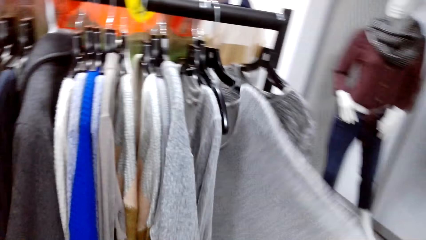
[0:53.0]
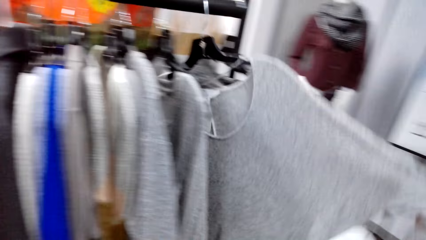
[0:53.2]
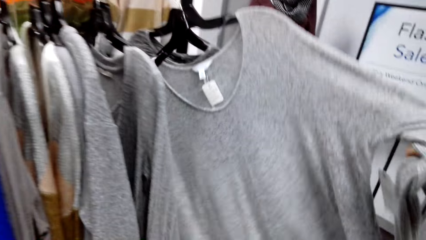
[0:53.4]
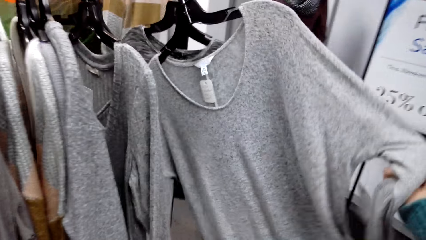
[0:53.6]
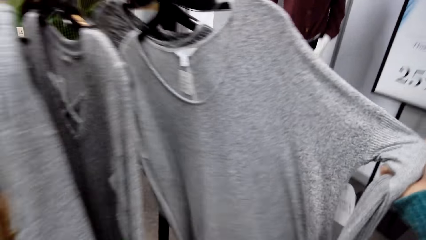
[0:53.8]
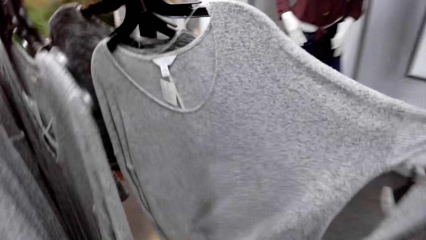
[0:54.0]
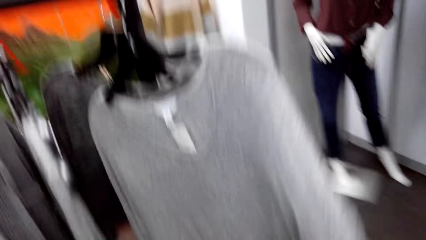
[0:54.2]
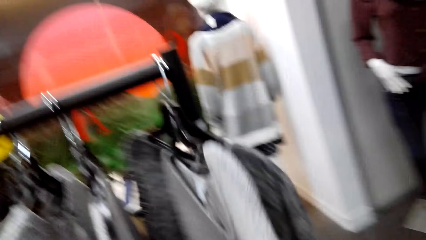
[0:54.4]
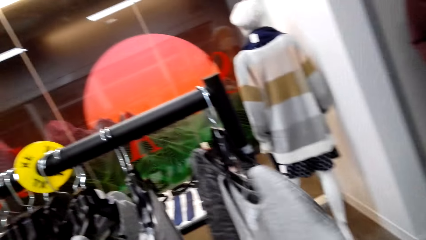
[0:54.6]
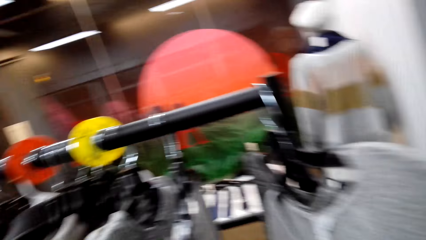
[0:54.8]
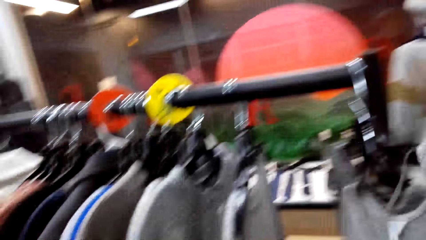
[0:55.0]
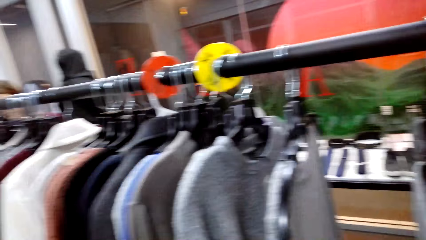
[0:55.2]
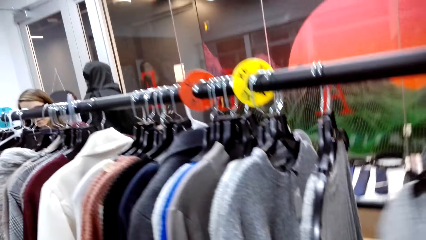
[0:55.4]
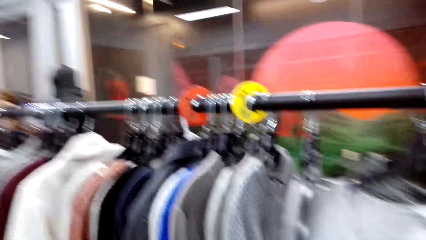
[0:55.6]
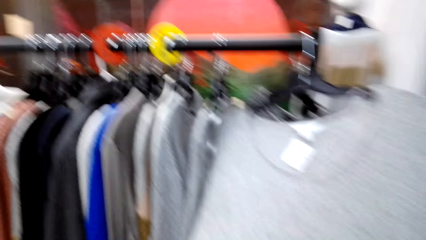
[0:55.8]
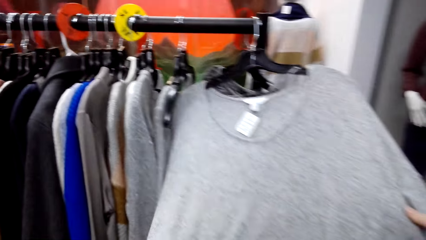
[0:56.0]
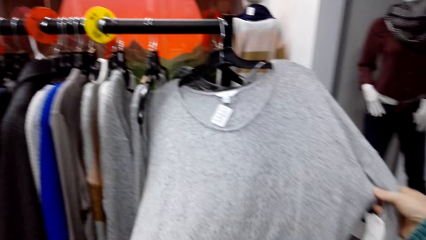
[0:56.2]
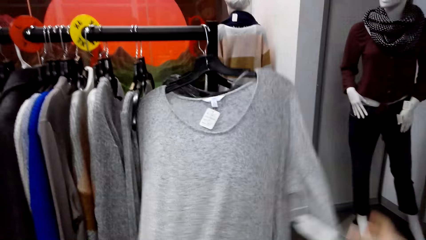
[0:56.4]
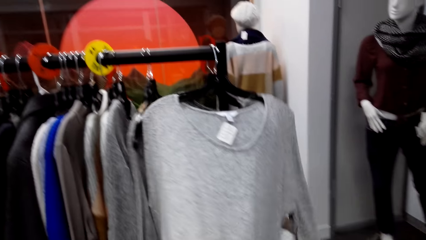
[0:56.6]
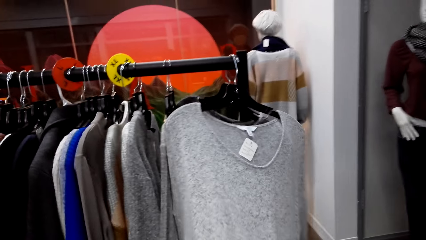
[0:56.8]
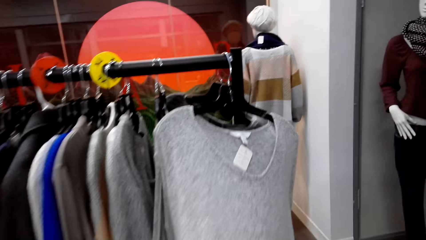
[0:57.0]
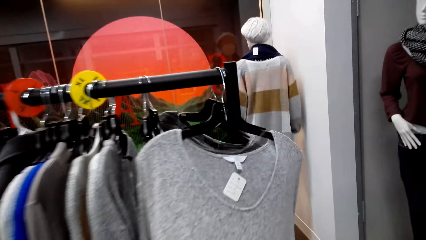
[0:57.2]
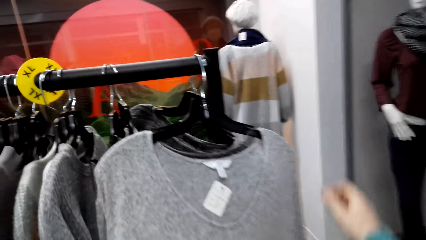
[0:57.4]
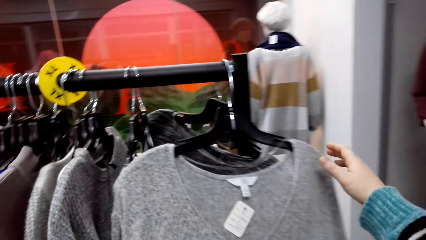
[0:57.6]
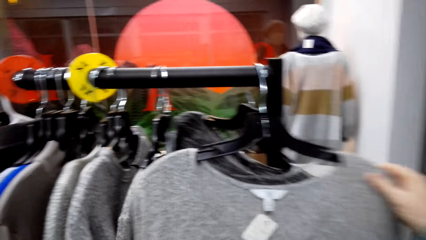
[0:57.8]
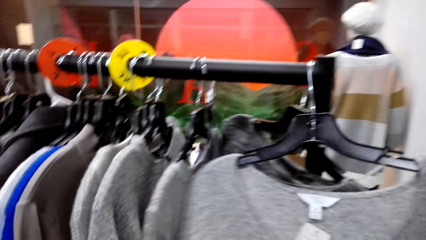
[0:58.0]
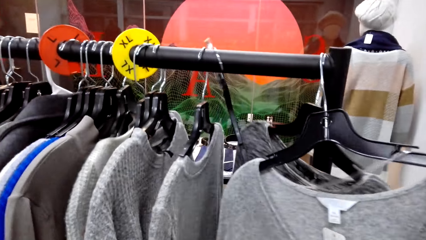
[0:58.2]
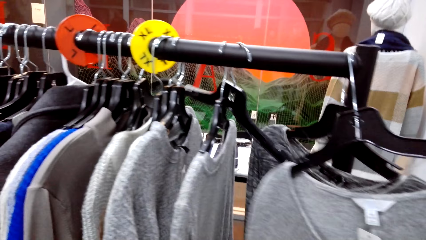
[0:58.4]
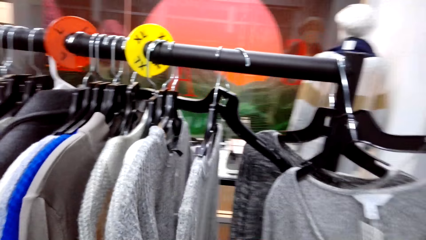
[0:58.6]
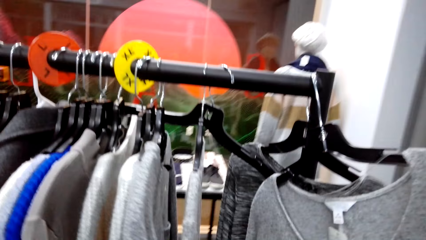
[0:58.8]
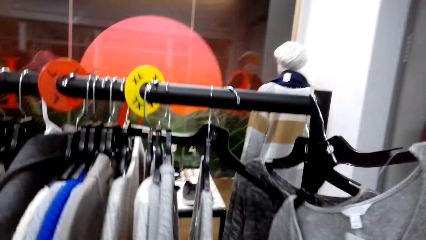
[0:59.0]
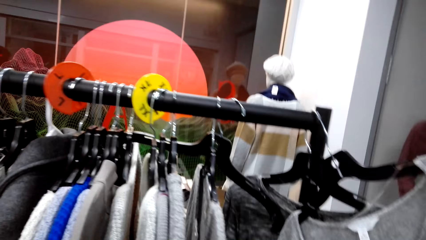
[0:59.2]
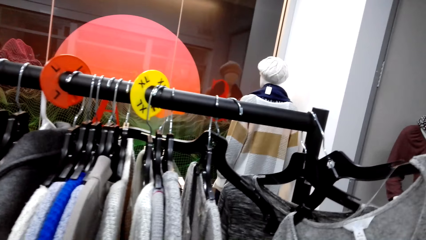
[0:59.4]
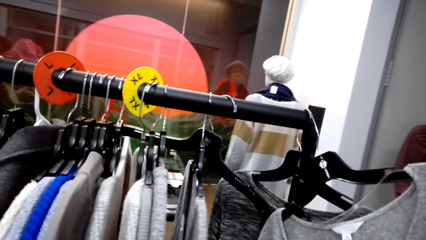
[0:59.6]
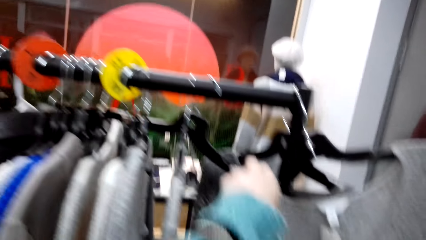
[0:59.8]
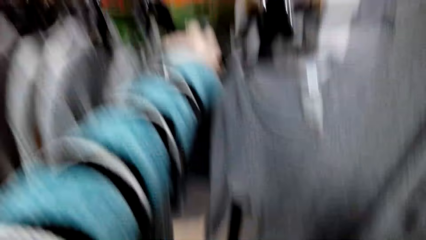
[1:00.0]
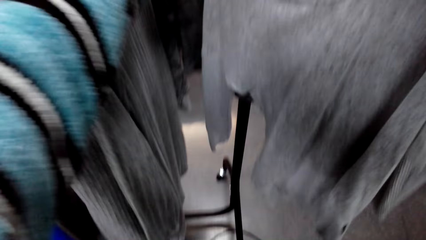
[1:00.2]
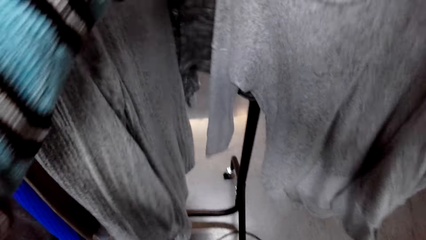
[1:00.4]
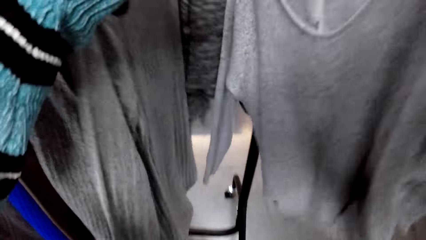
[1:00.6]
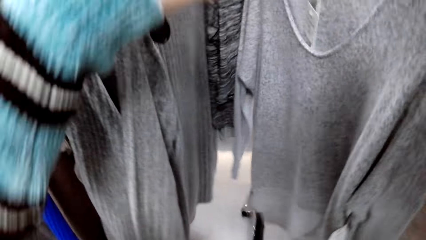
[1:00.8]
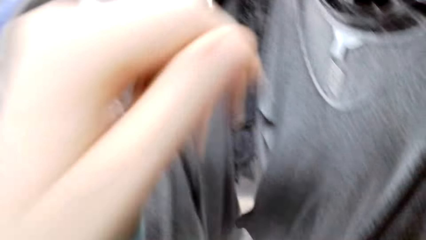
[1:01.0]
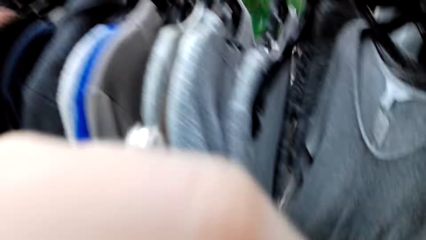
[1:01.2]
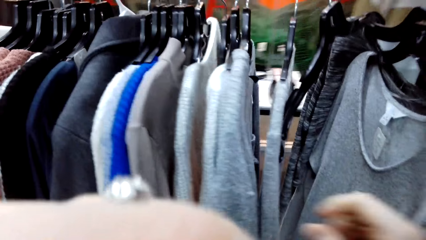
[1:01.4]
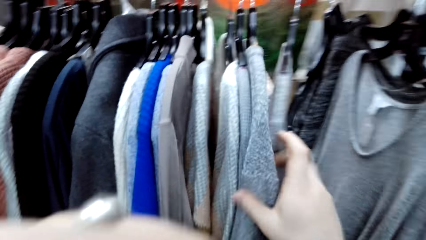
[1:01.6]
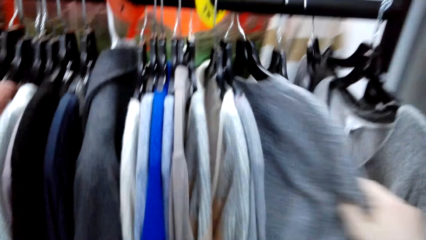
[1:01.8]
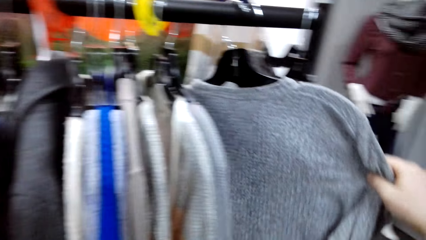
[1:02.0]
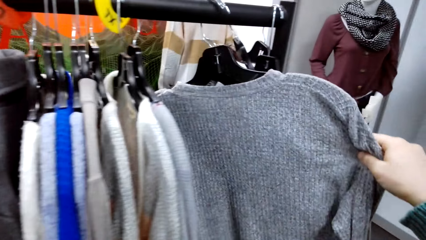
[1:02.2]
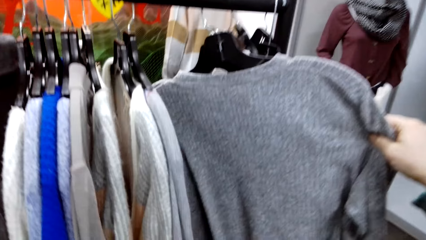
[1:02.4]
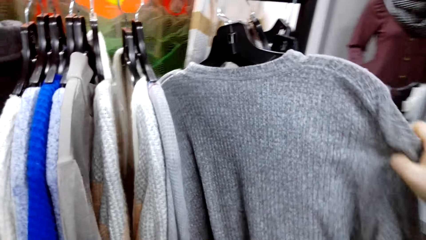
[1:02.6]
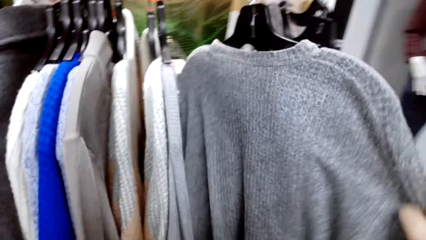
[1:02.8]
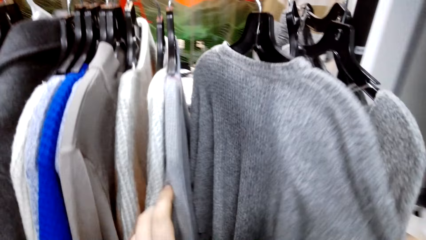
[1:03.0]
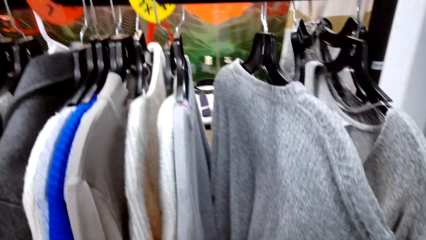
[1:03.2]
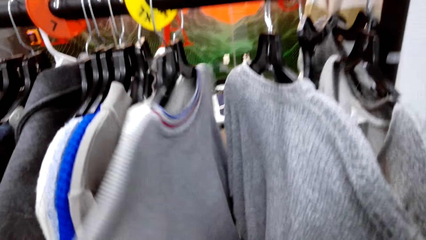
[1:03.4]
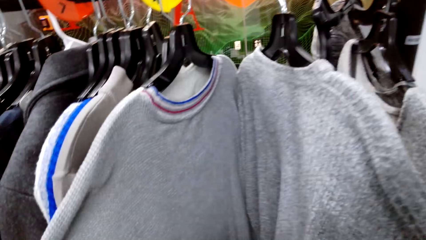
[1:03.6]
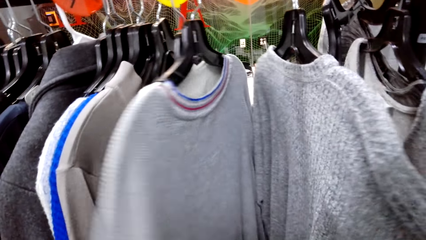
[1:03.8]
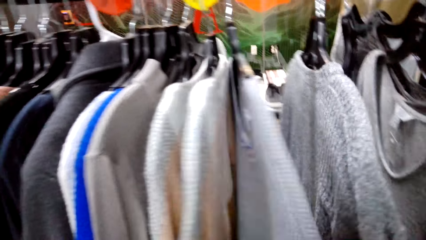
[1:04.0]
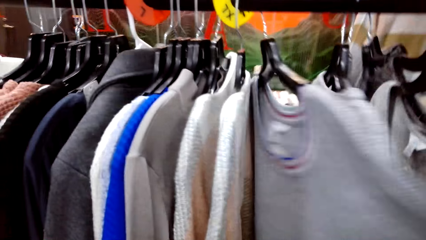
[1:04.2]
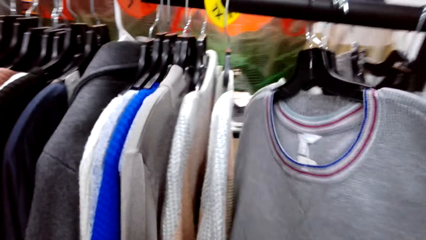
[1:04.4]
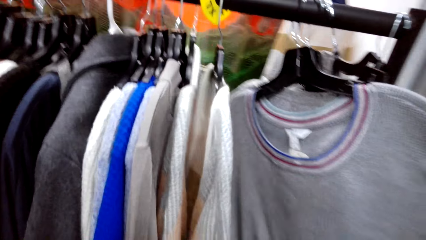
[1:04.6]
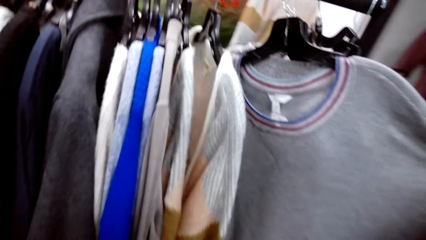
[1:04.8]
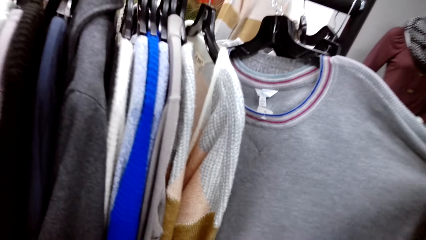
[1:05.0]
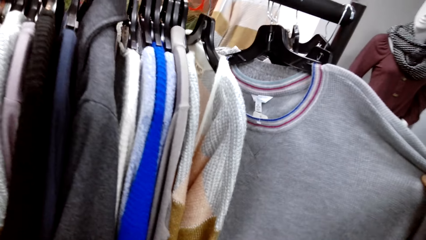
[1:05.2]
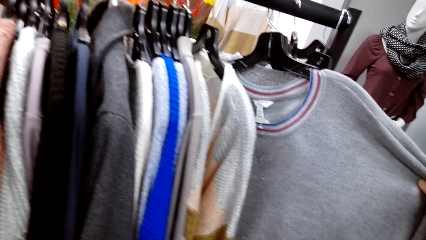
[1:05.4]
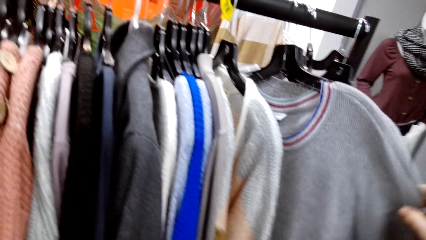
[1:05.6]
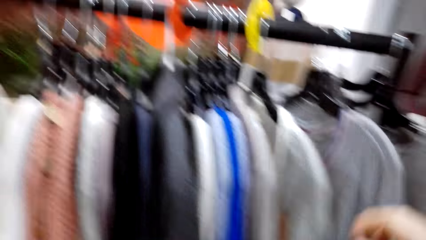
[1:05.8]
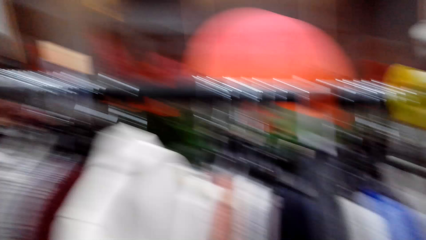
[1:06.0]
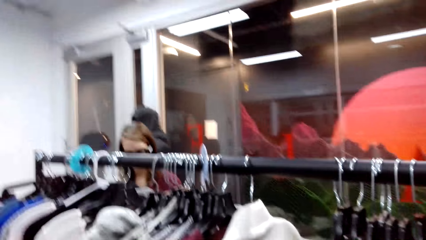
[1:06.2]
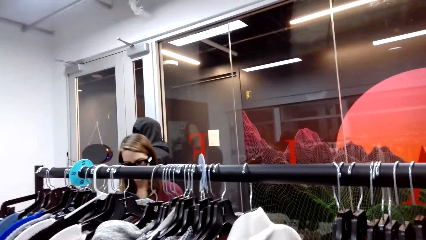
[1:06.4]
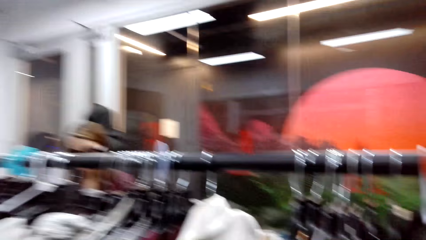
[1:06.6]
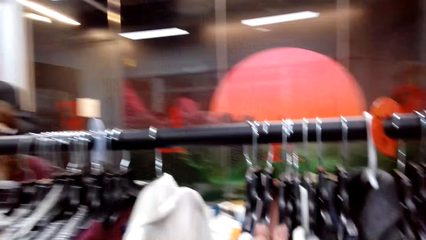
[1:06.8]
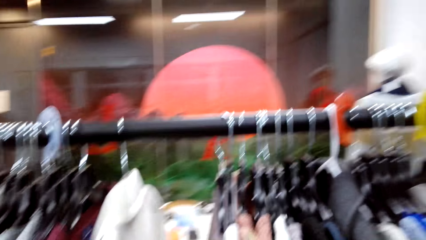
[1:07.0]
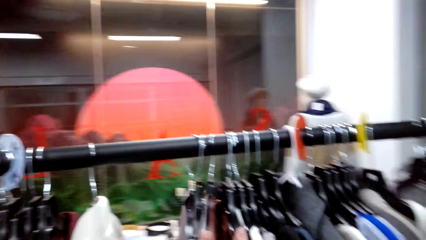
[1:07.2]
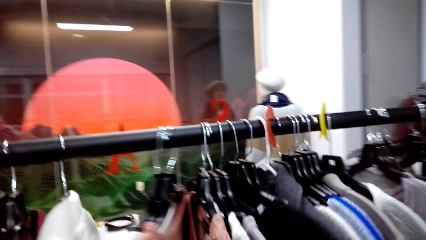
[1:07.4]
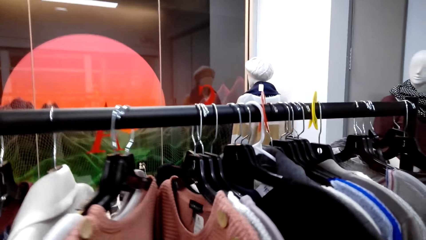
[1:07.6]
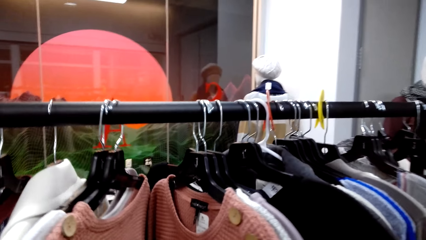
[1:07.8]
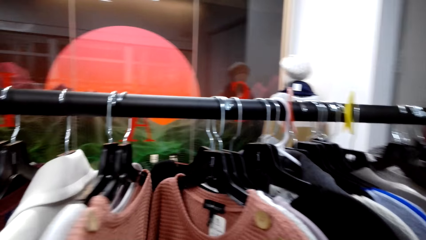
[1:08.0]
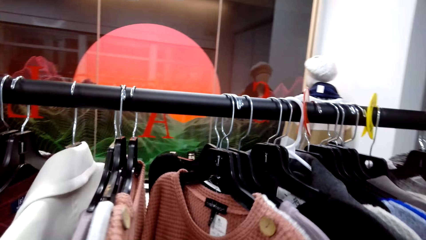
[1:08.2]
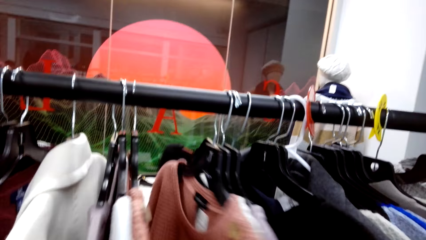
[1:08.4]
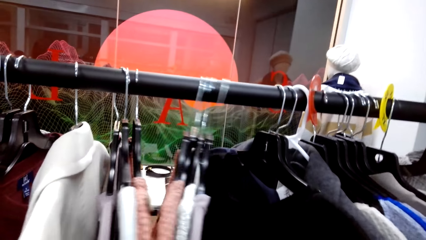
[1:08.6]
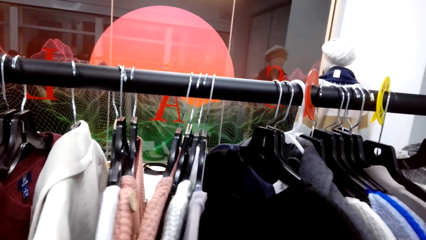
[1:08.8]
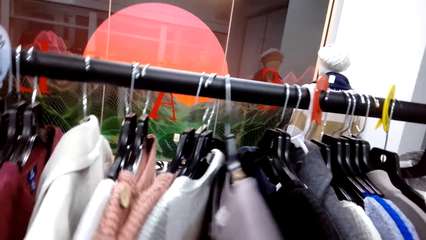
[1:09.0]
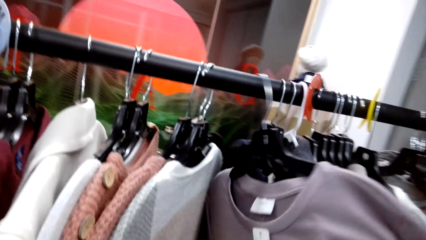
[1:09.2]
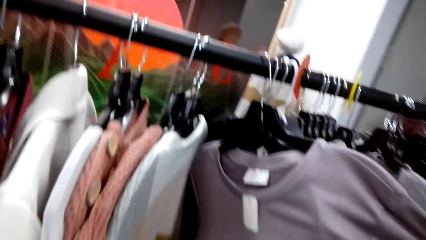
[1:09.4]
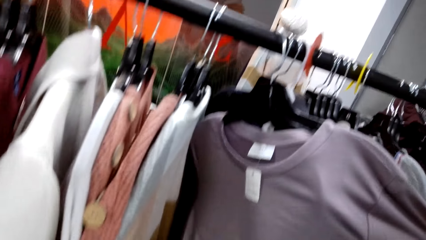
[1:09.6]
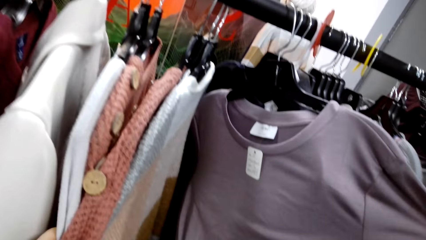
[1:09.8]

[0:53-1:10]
The camera wearer checks the sweatshirt. They talk.
